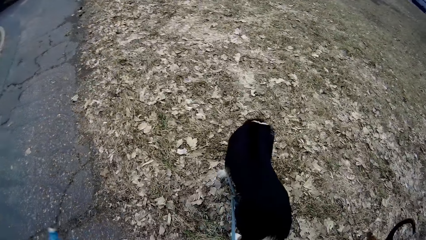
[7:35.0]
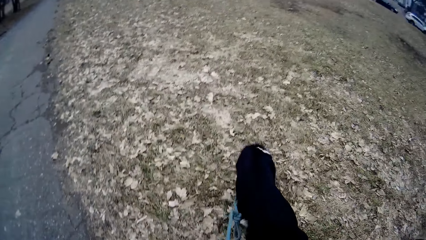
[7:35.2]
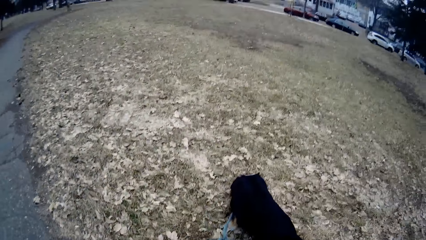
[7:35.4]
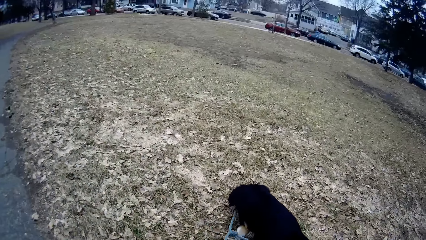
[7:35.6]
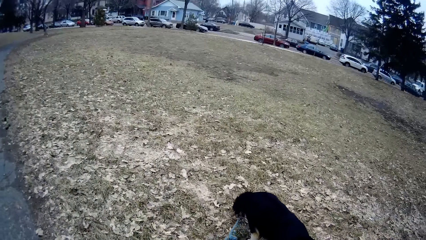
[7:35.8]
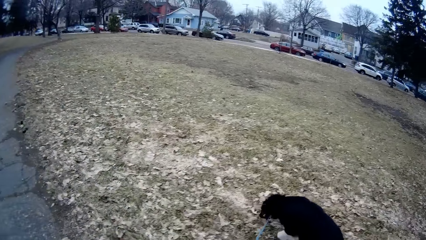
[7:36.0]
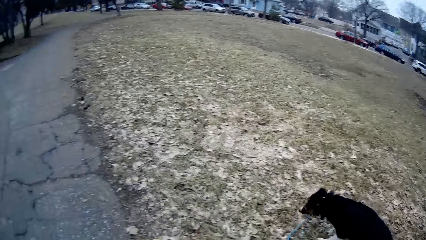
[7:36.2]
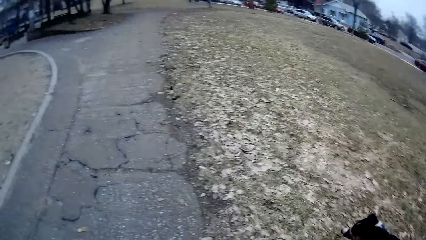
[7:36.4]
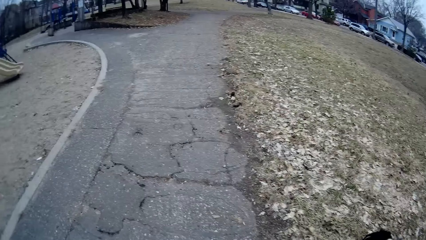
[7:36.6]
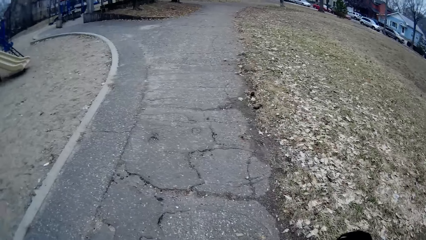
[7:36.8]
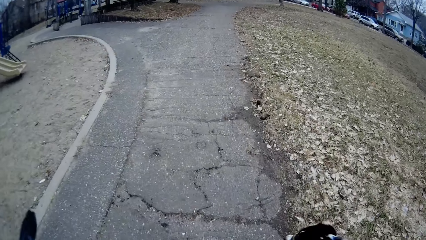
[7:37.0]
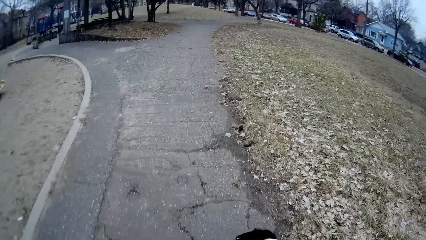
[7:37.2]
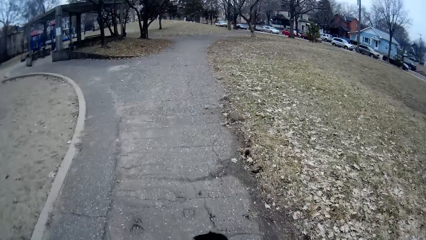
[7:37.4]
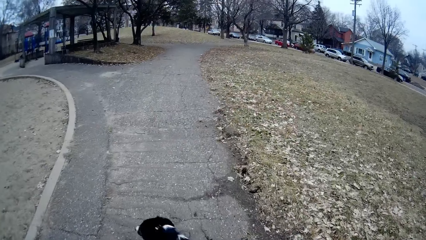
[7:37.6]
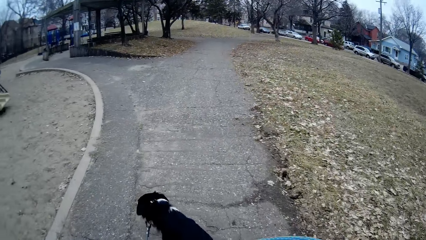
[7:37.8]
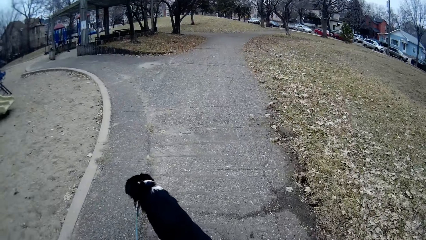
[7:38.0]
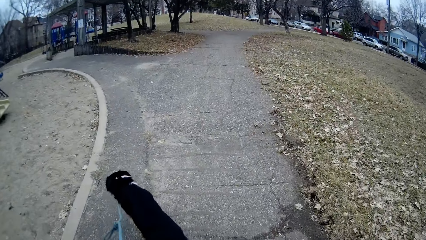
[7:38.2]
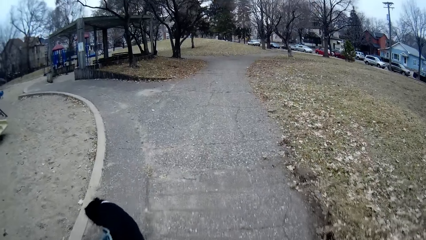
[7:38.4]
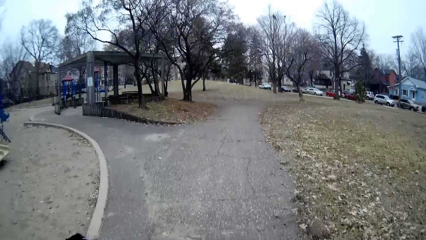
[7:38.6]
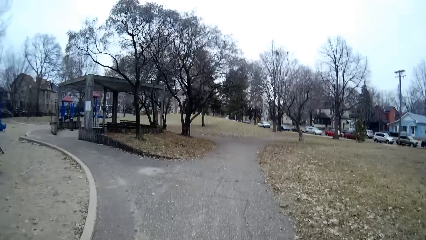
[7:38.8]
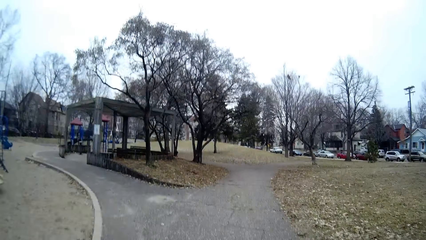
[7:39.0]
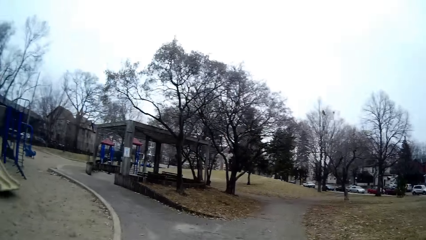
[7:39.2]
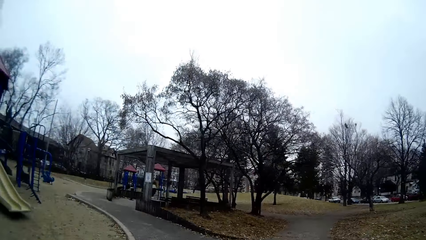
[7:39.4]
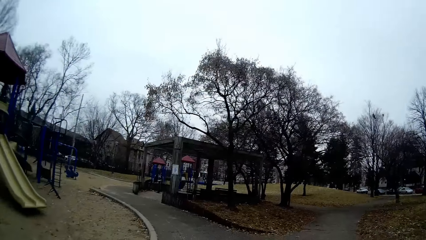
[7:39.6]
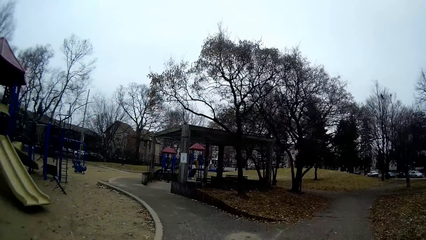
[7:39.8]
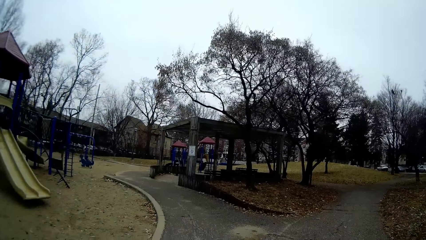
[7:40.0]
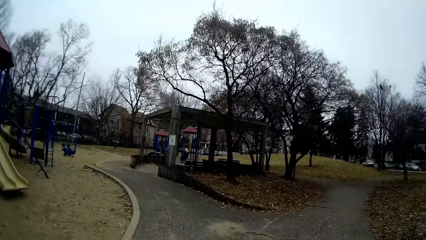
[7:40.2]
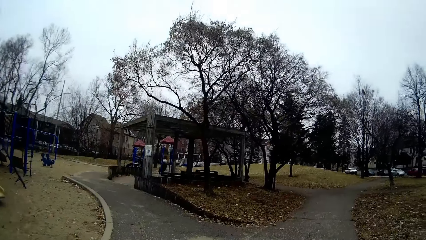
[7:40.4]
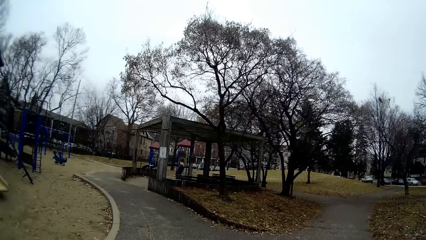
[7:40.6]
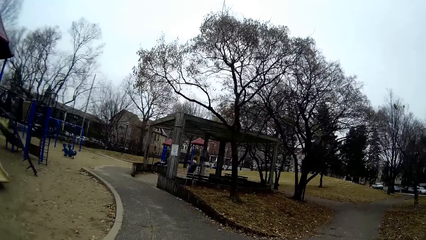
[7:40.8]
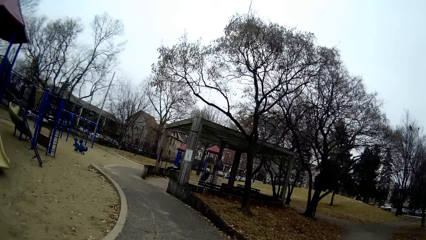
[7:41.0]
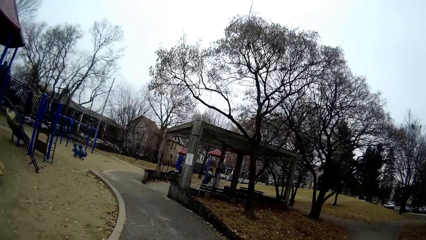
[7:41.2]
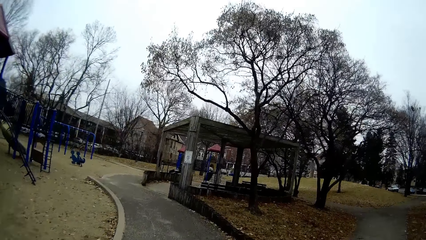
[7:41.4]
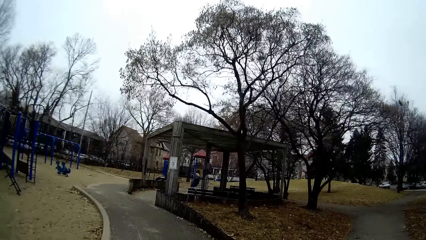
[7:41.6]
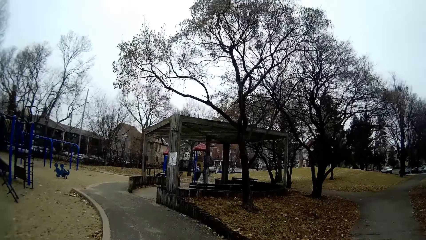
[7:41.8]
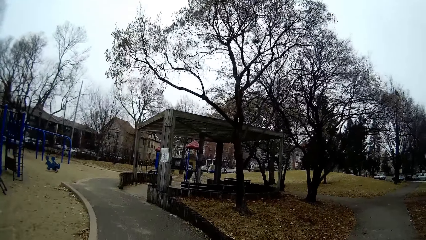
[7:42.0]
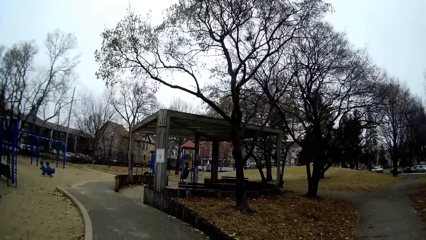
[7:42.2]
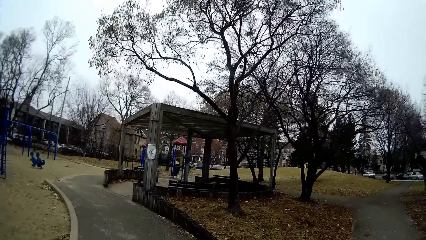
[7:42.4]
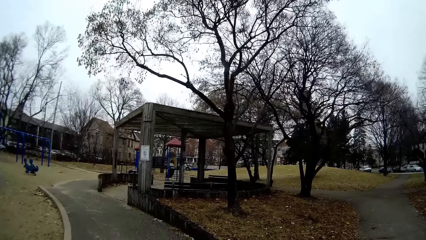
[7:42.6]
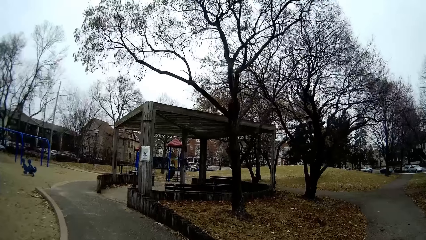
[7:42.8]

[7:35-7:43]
The dog walks a bit. The other dog walks a bit. The camera wearer walks a bit.

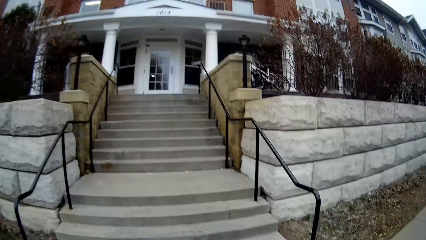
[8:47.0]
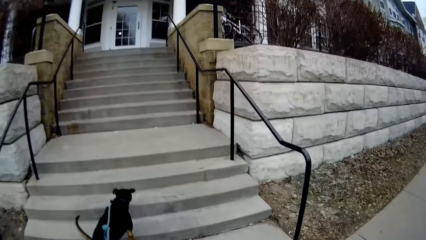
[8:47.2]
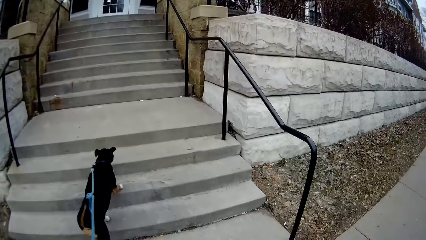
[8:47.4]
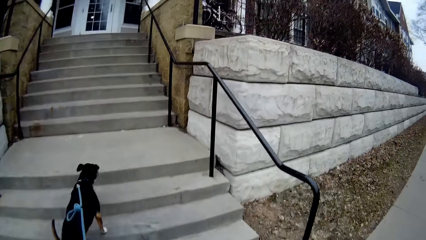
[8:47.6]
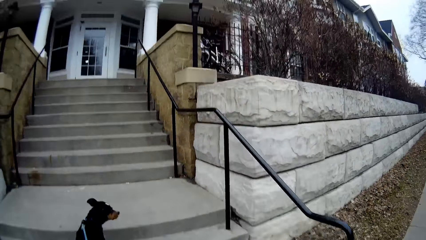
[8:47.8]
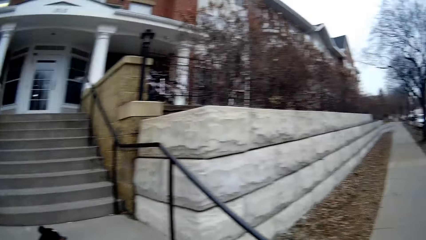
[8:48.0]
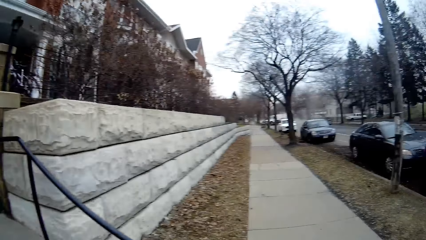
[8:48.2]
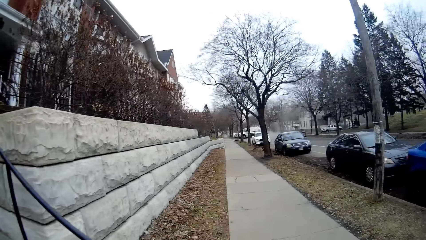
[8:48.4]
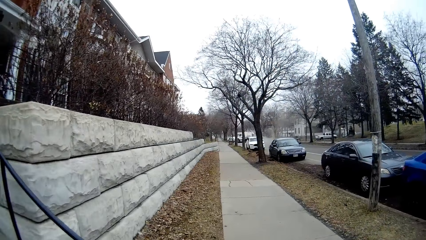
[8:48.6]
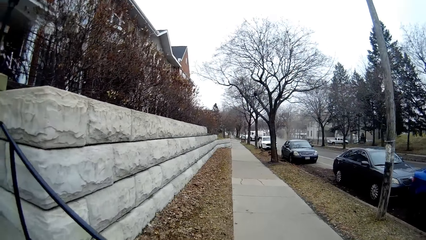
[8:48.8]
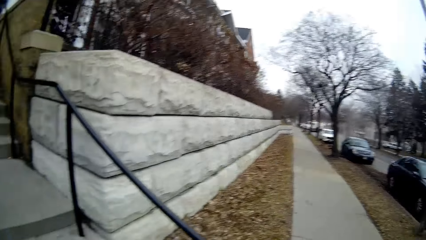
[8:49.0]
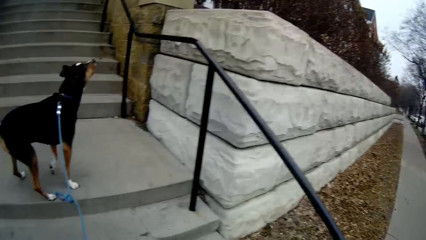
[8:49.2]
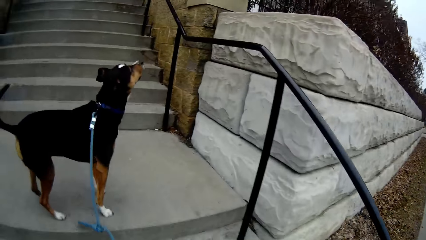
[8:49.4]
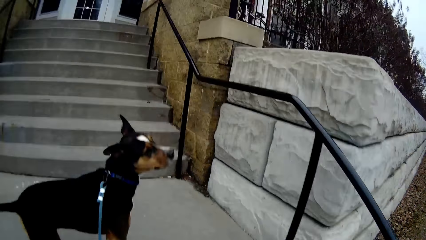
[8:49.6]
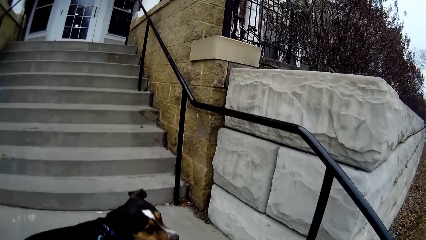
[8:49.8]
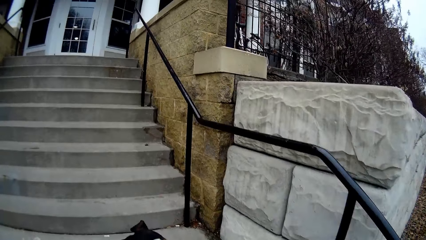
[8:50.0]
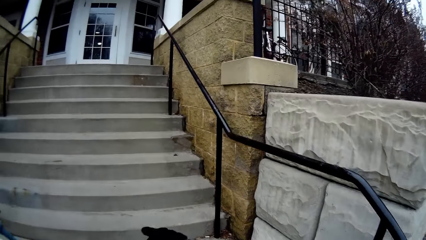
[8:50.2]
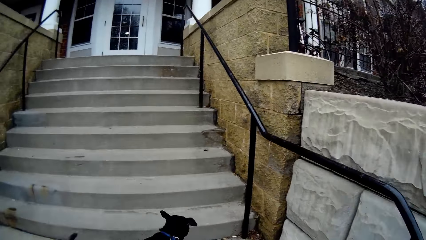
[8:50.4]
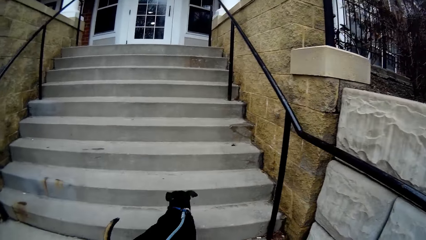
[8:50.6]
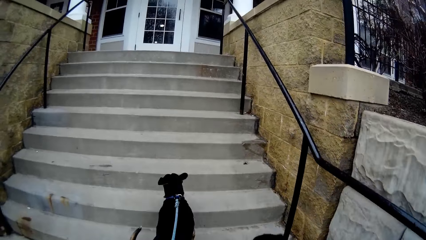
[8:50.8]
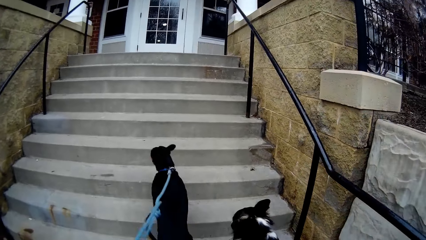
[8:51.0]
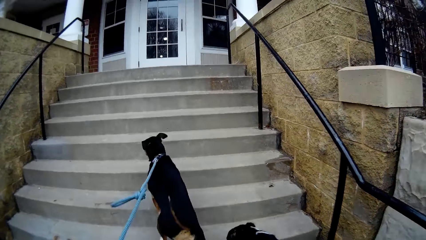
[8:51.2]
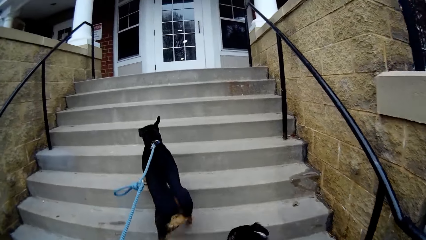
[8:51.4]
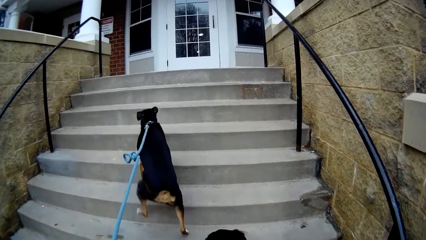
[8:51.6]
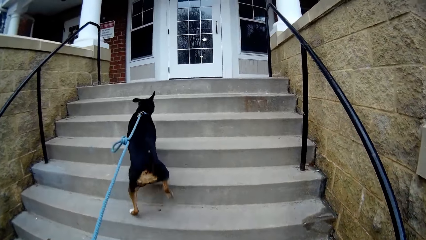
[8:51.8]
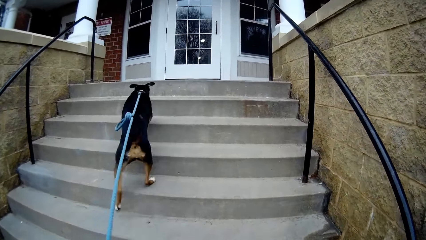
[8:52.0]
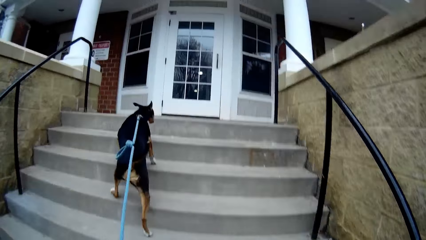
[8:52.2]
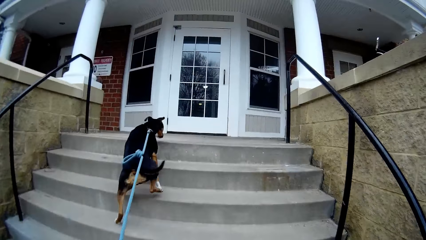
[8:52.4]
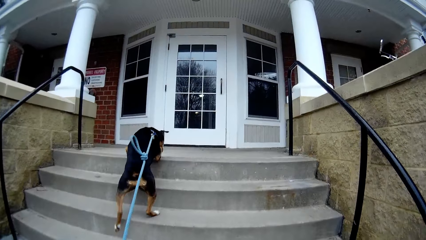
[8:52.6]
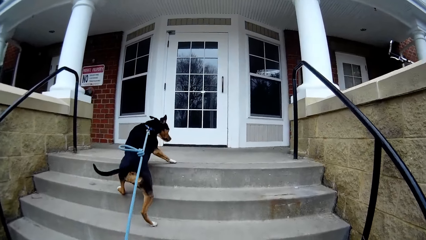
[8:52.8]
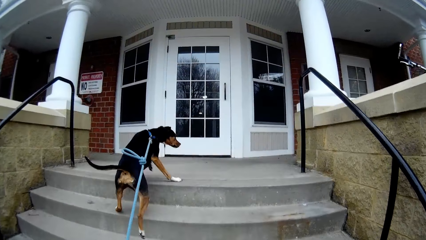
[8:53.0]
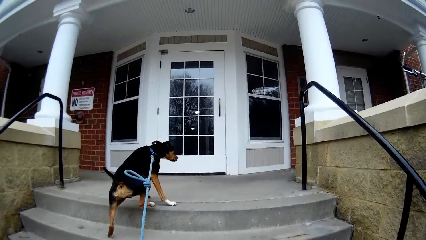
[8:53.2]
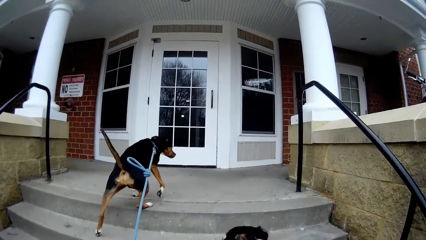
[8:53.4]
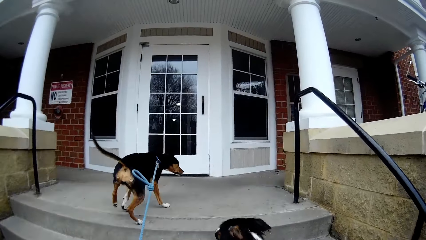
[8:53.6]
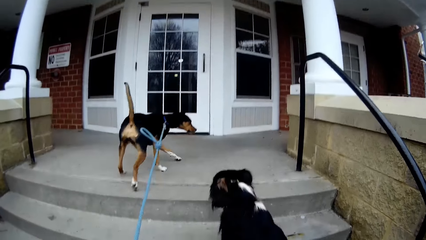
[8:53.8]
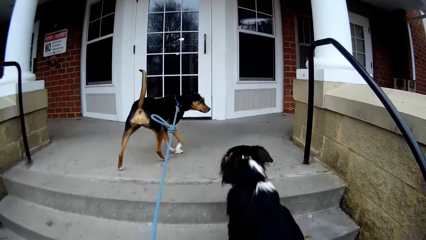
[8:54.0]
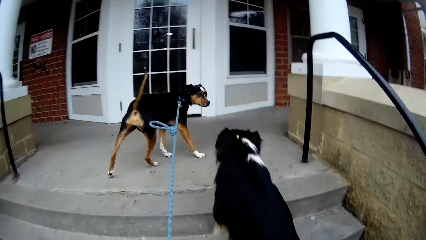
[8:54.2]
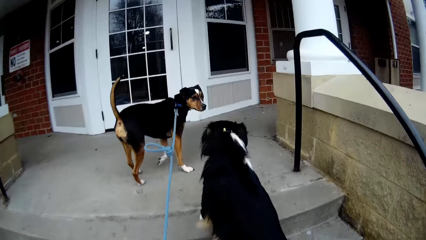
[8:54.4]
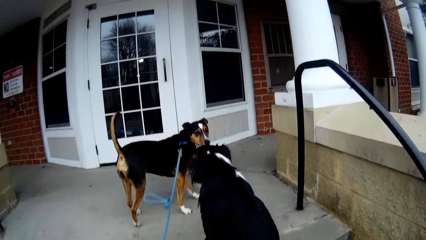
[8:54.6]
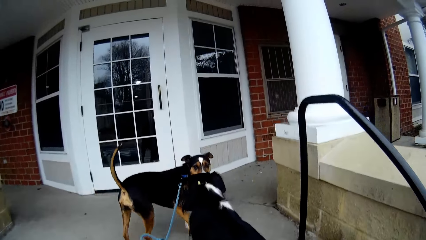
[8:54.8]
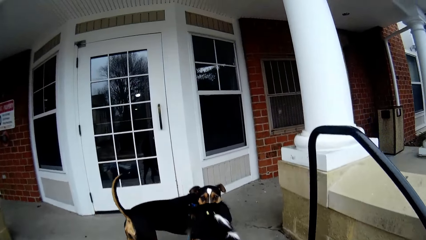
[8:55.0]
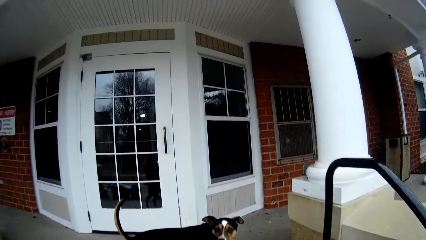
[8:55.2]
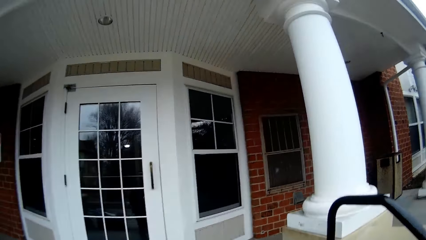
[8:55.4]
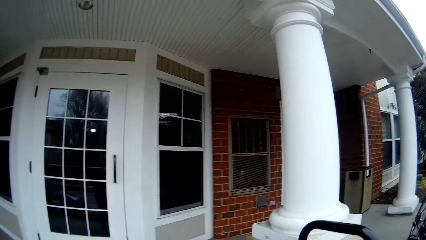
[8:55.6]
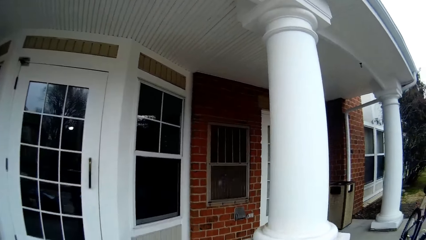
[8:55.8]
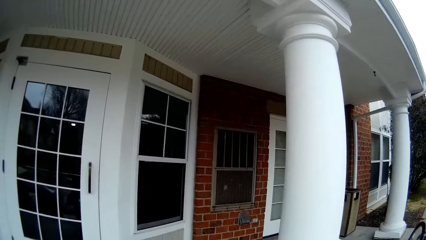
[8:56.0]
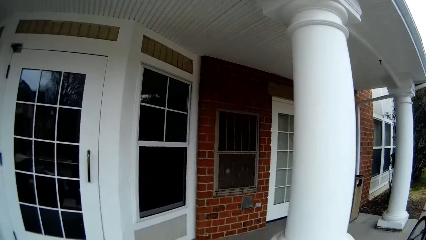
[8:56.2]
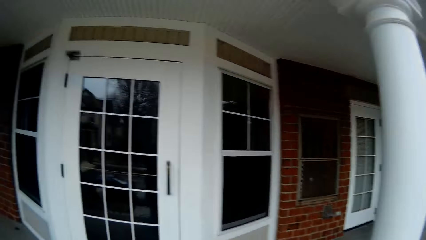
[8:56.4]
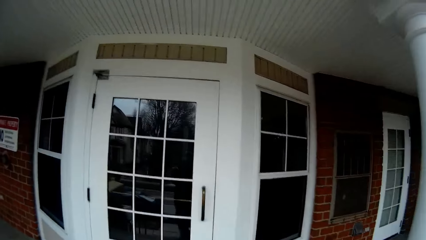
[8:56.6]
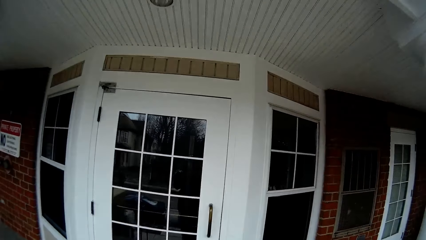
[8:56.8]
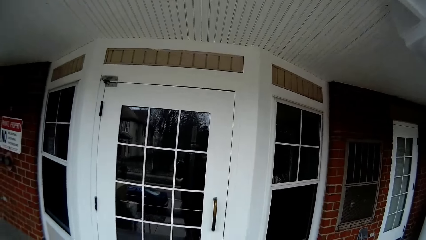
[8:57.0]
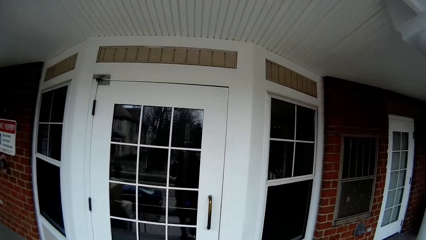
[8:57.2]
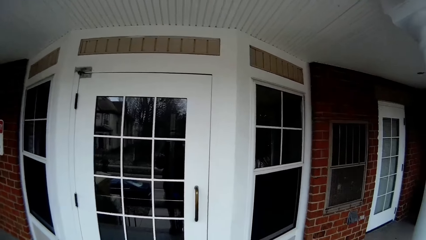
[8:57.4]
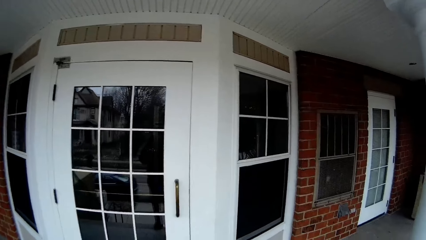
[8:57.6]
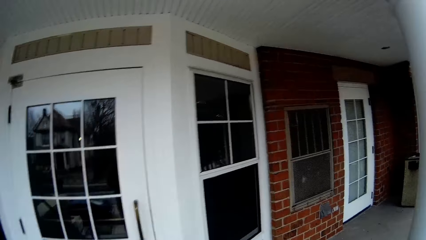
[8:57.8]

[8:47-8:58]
The camera wearer looks around. They go up the stairs with the dogs. The dog walks up a flight of stairs. The other dog walks up a flight of stairs.
